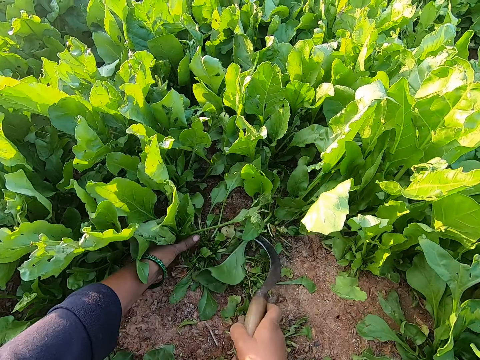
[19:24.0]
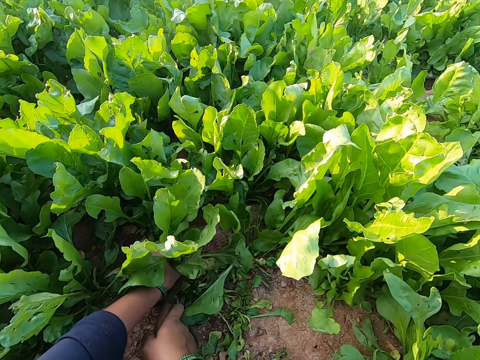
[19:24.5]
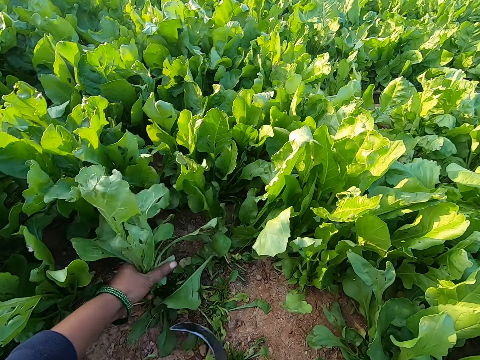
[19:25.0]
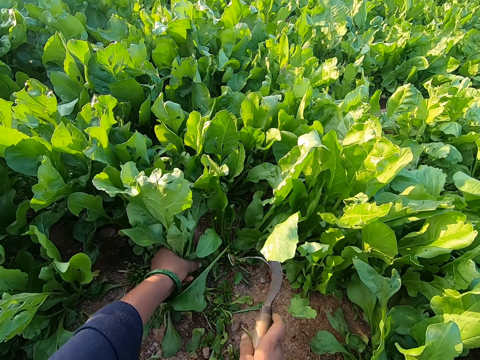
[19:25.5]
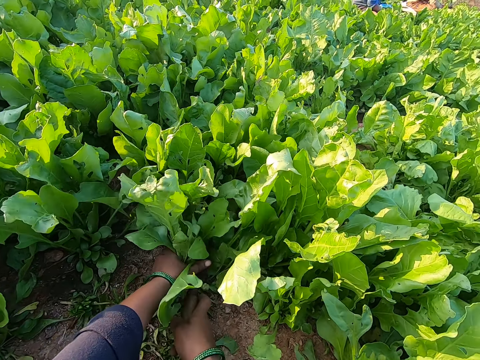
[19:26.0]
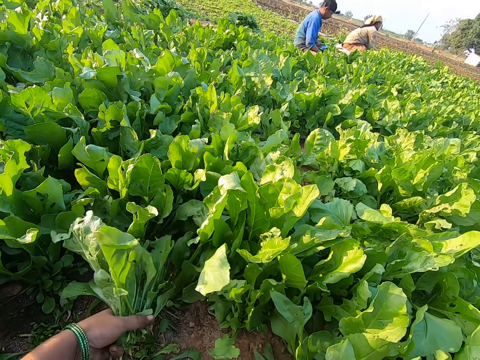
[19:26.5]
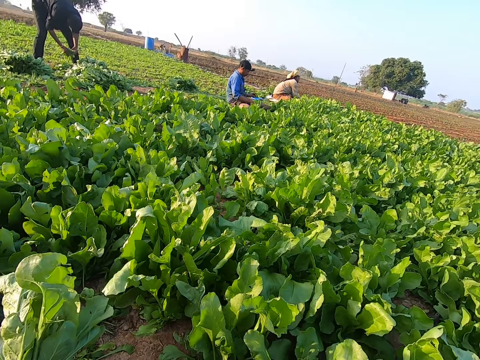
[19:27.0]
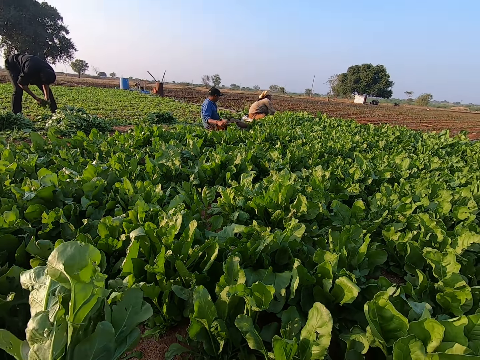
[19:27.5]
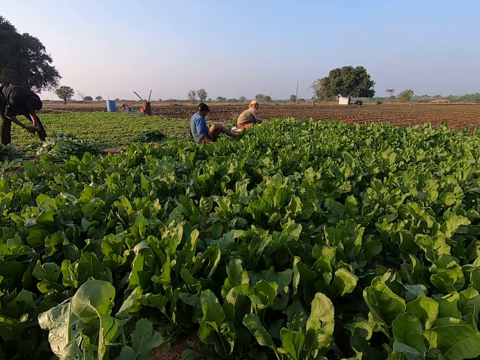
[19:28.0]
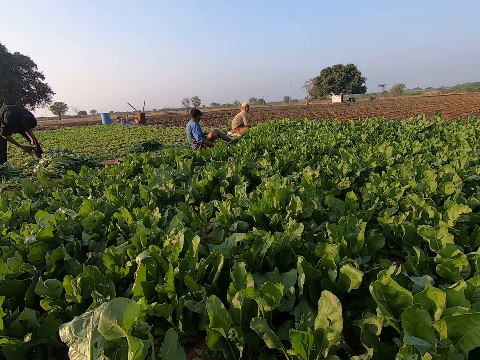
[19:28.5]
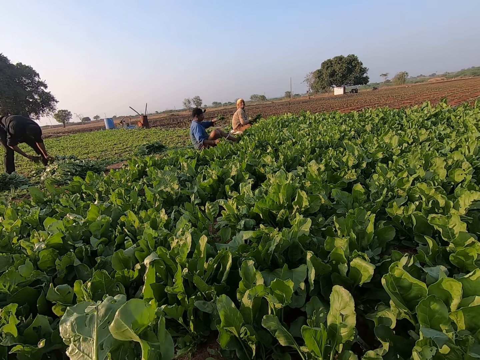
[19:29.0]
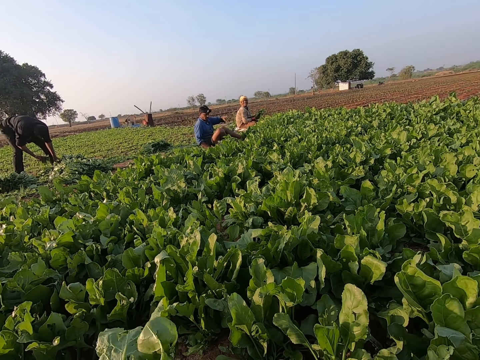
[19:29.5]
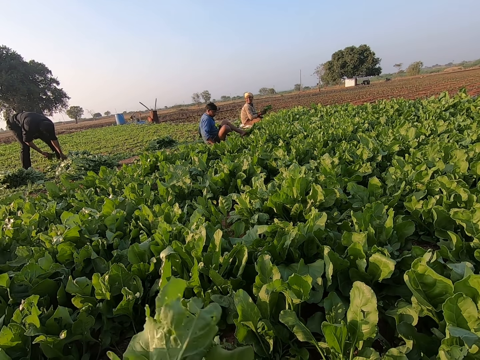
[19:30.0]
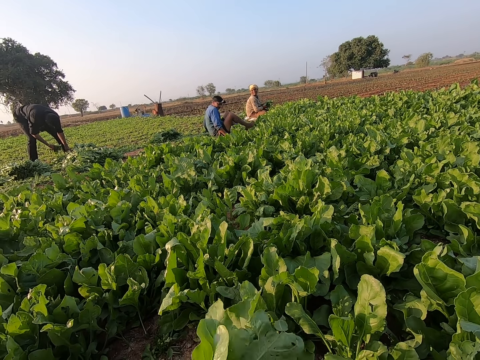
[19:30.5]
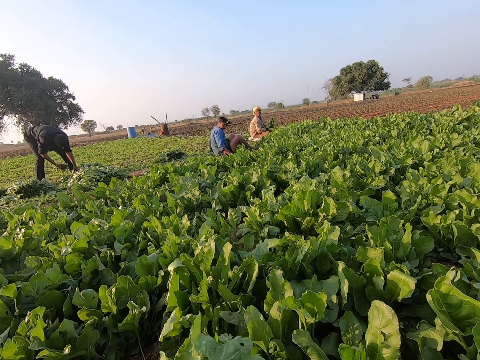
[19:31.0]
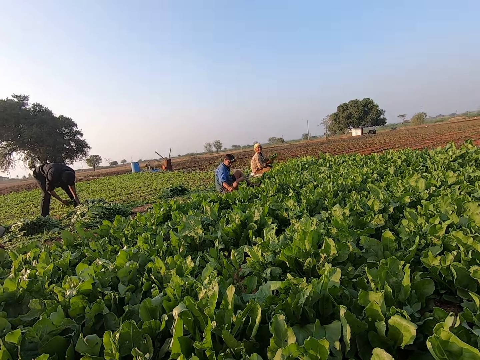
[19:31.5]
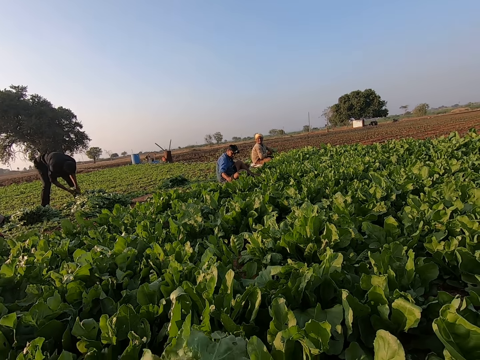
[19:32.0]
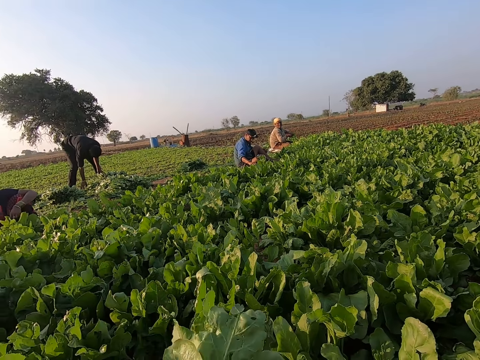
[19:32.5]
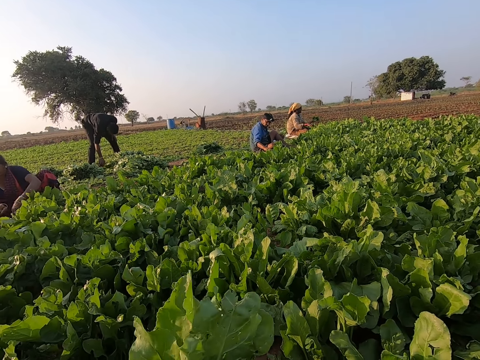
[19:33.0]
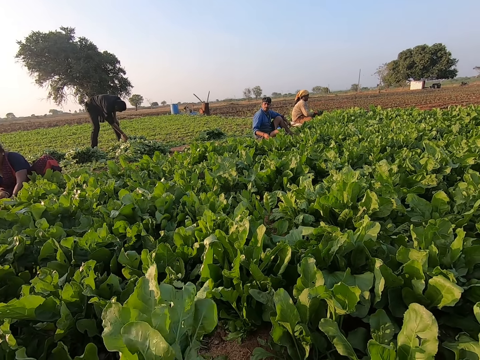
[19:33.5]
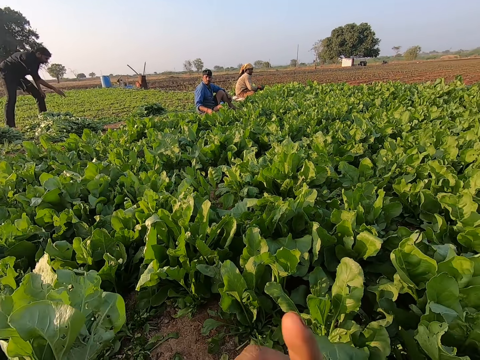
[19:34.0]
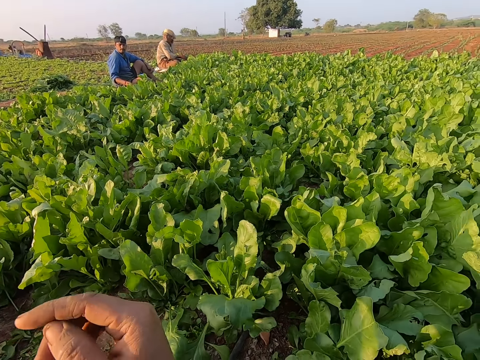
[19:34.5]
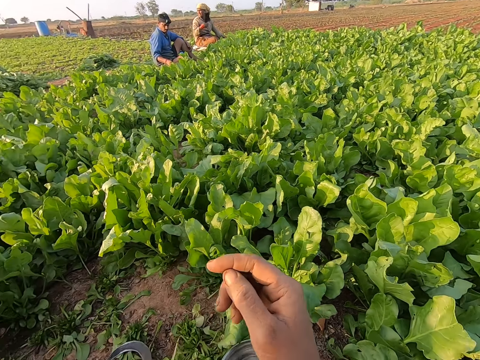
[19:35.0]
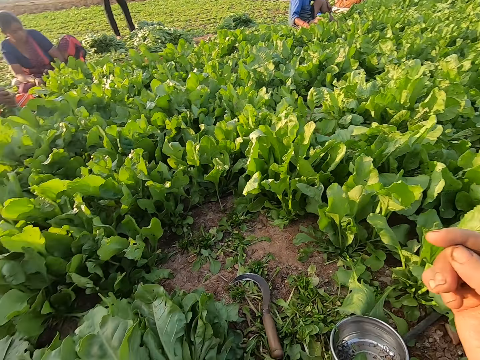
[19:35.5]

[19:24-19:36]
The camera wearer picks the sickle from the ground with her right hand. She holds some spinach on the ground with her left hand. She cuts the spinach in her left hand with the sickle in her right hand. She holds some spinach on the ground with her left hand. She cuts the spinach in her left hand with the sickle in her right hand. A man sorts some spinach on the ground with both hands. Another man drops the sickle in his right hand on the ground. The camera wearer looks around. The other man converses with a woman. The other man drops some spinach in his left hand on the ground. The camera wearer points at a man.

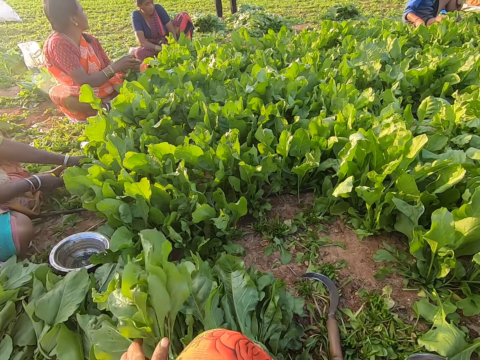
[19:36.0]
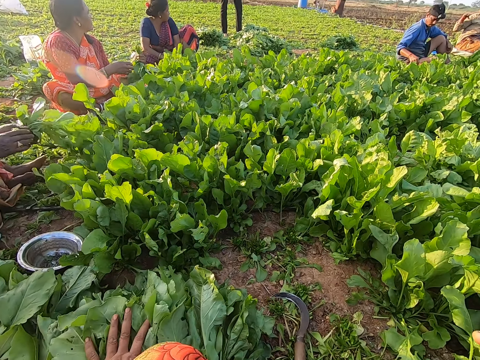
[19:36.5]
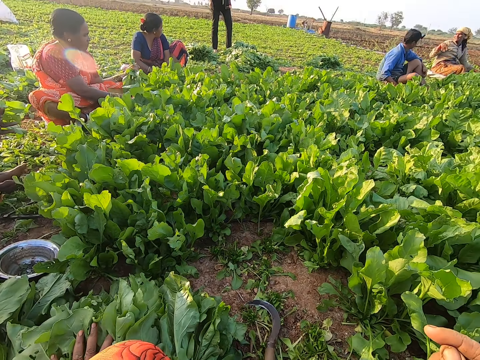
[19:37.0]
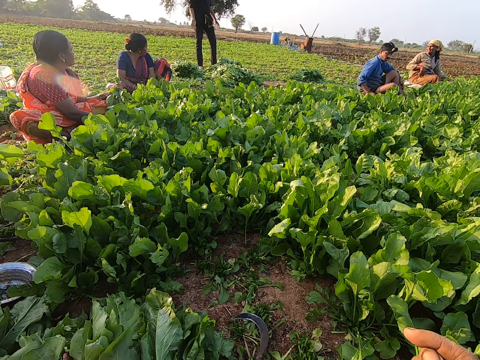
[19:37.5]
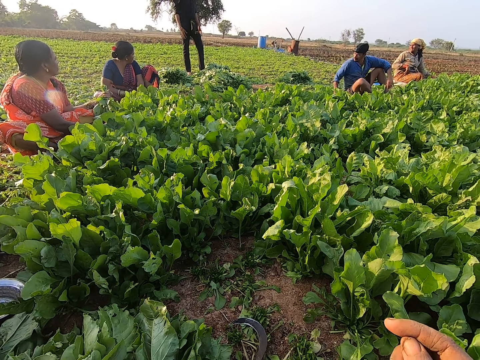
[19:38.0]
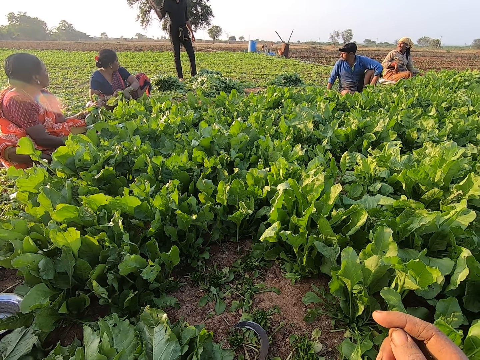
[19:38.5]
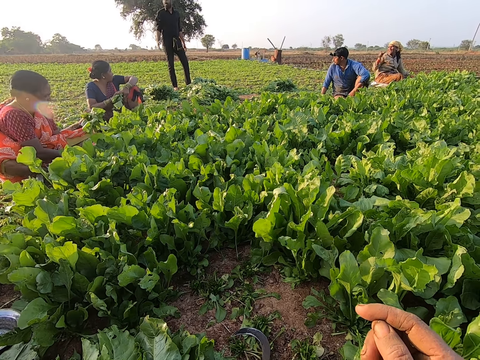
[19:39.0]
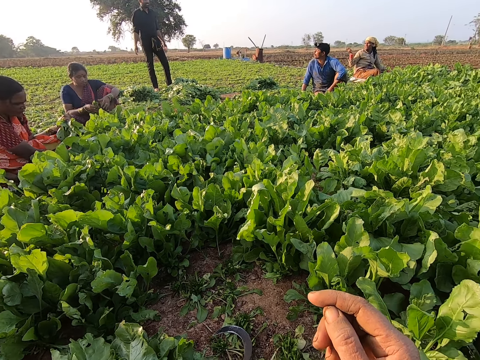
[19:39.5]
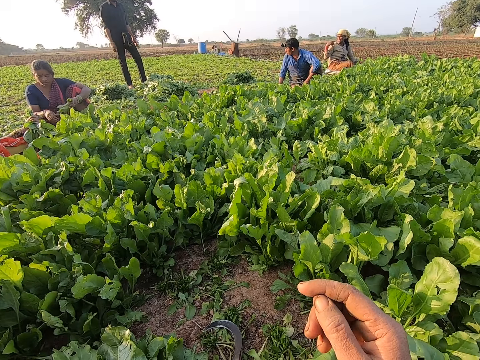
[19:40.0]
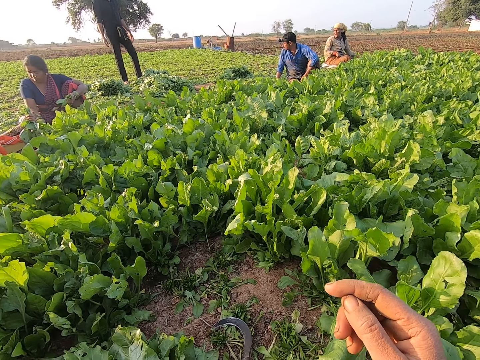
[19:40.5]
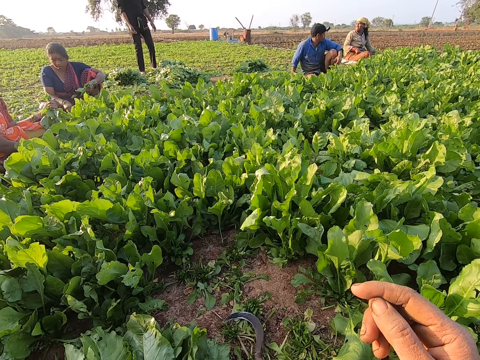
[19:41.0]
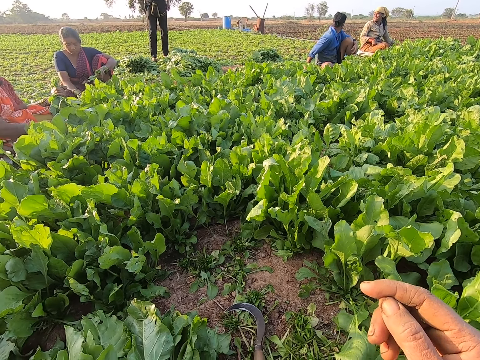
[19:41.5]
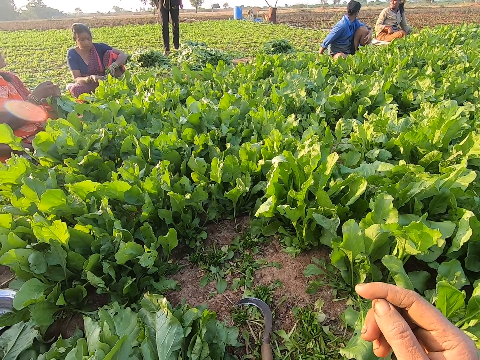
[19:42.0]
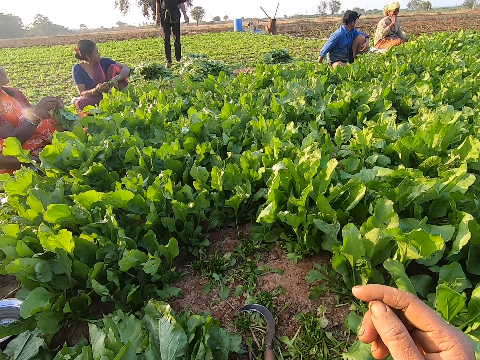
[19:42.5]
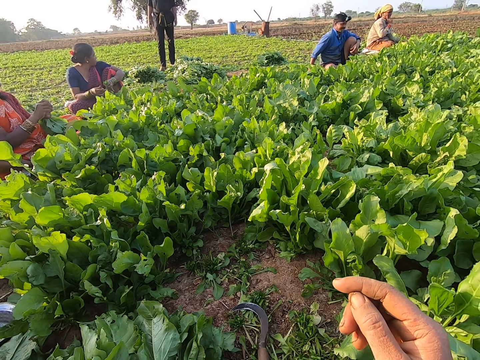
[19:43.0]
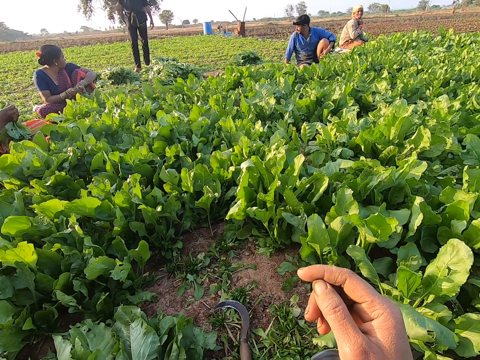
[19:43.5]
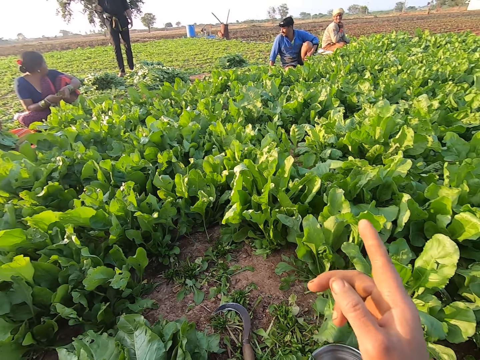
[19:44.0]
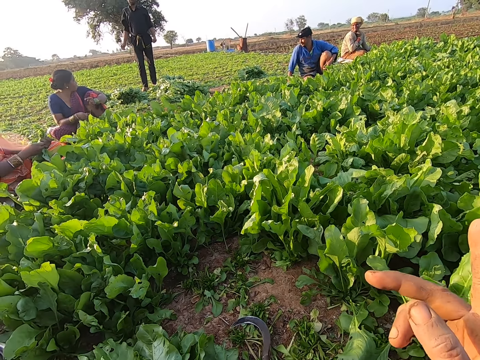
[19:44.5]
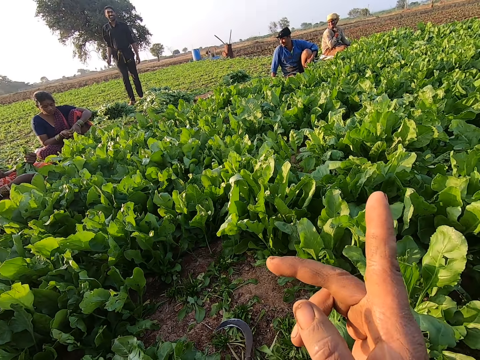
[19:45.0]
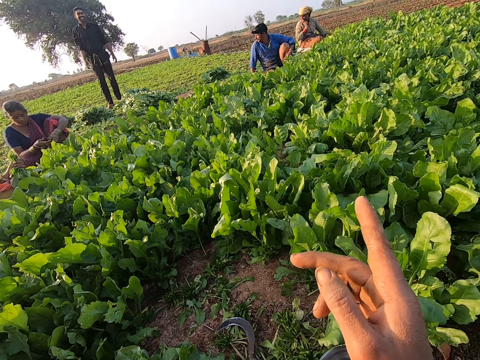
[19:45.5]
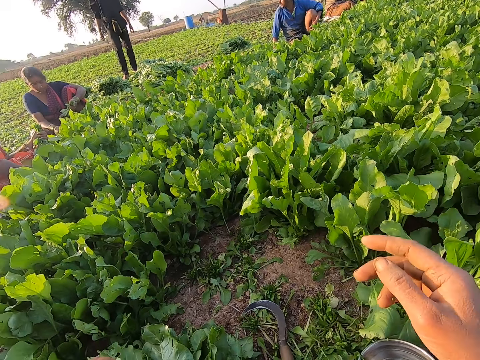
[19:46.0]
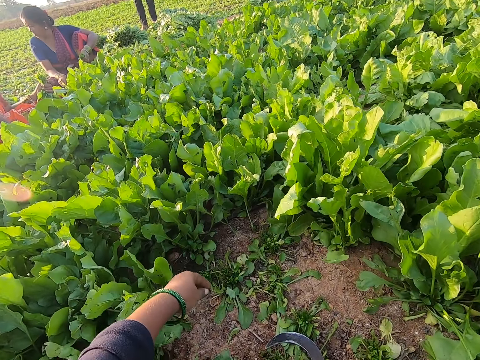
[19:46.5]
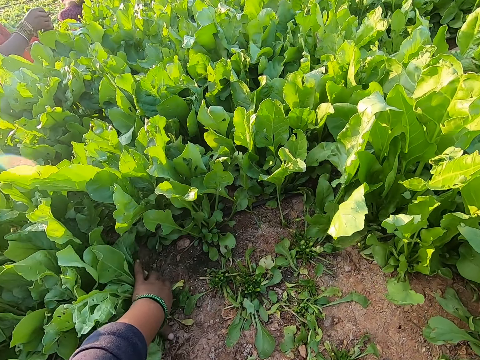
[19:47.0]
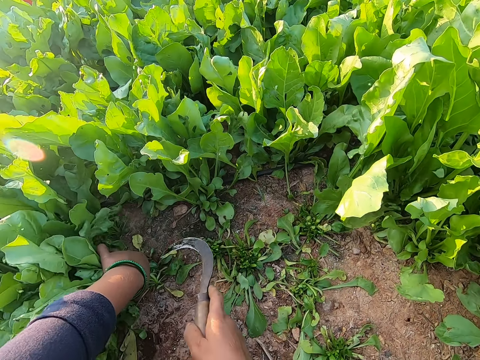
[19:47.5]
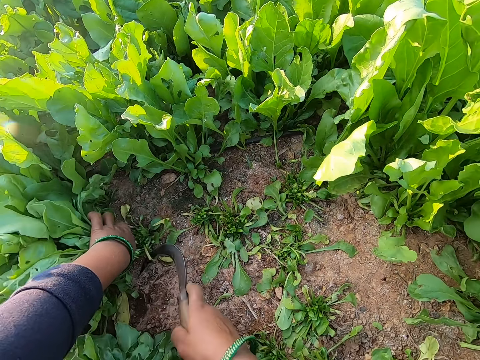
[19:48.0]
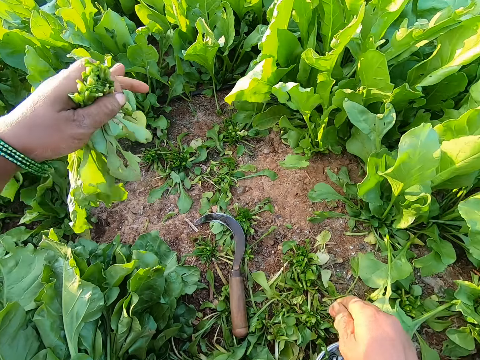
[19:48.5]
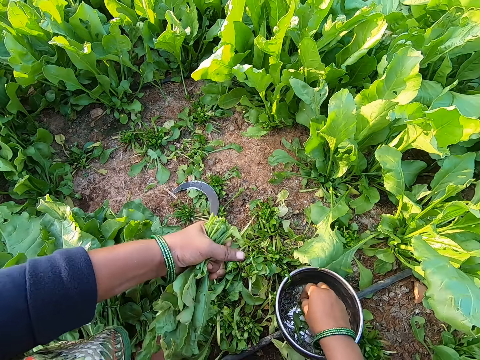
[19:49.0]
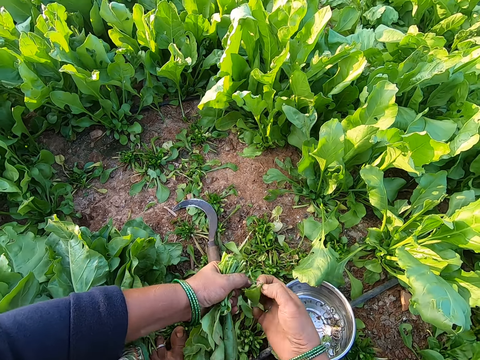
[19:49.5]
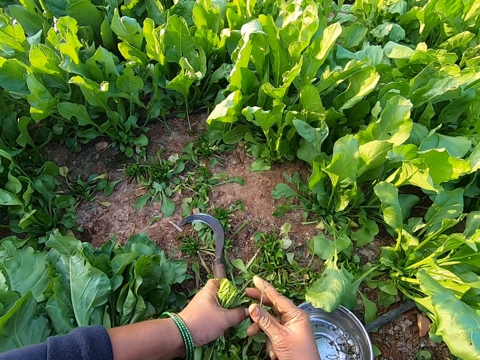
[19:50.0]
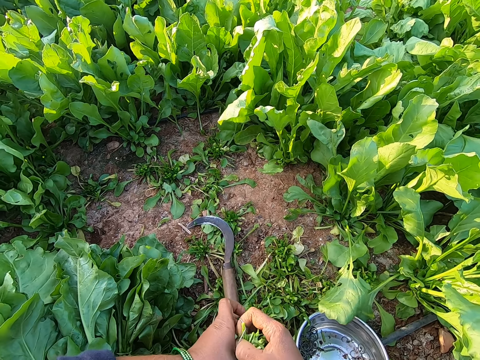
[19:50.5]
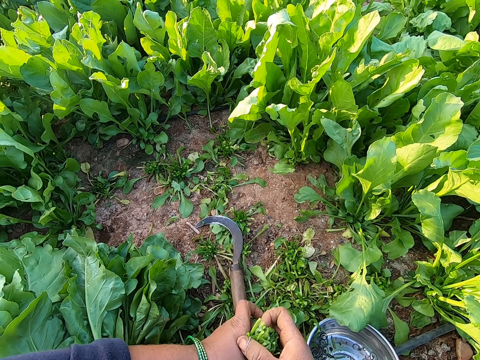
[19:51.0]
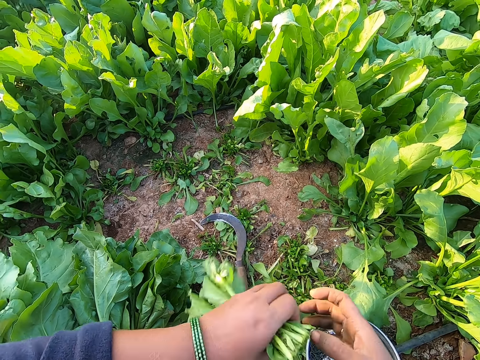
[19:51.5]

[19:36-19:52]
The camera wearer drops some spinach in her left hand on the pile of spinach on the ground. A woman cuts some spinach in her left hand with a sickle in her right hand. The woman drops the sickle in her right hand on the ground. A man converses with the camera wearer, a second woman, a third woman, the first woman, another man, and a fourth woman. The second woman holds some spinach with her left hand. The third woman holds some spinach with both hands. She holds the spinach with her right hand. She passes the spinach from her right hand to her left hand. The third woman picks a rubber band from a bowl of rubber bands on the ground with her right hand. The second woman picks a rubber band from the bowl of rubber bands from the ground with her right hand. The third woman holds the rubber band with both hands. She holds the rubber band with both hands again. The second woman expands the rubber band in her hands with her right hand. The third woman passes the spinach from her left hand to her right hand. The camera wearer points at a man. She holds some spinach on the ground with her left hand. She picks the sickle from the ground with her right hand. She cuts the spinach in her left hand with the sickle in her right hand. She drops the sickle in her right hand on the ground. She takes a rubber band from the bowl on the ground with her right hand. She holds the rubber band with both hands. She expands the rubber band in her hands with her right hand. She binds the spinach in her left hand with the rubber band in her right hand.
